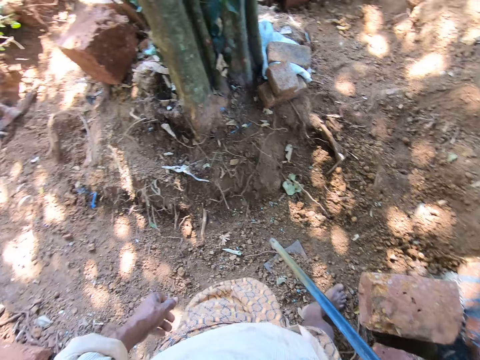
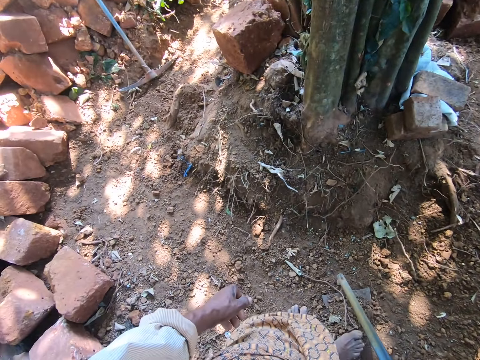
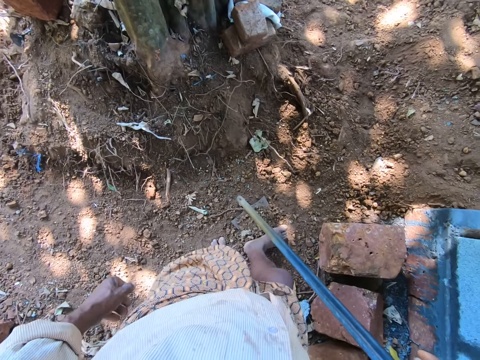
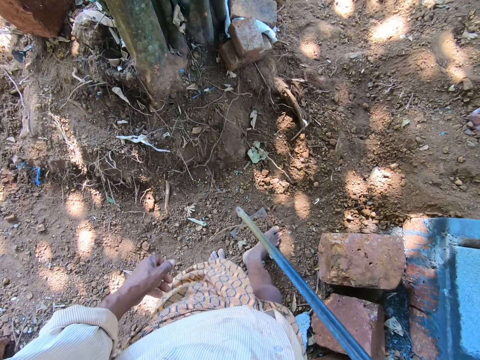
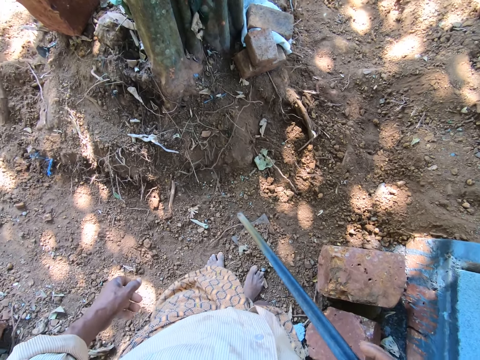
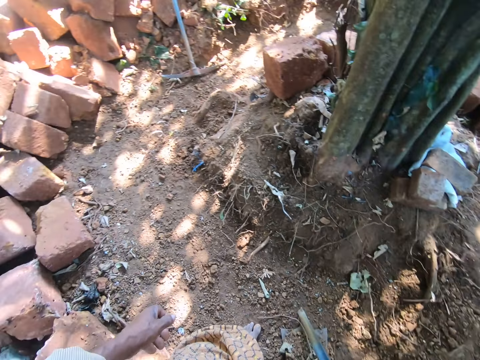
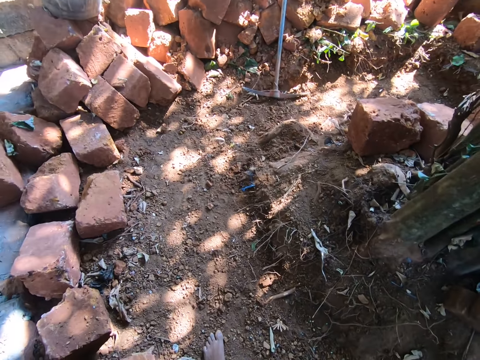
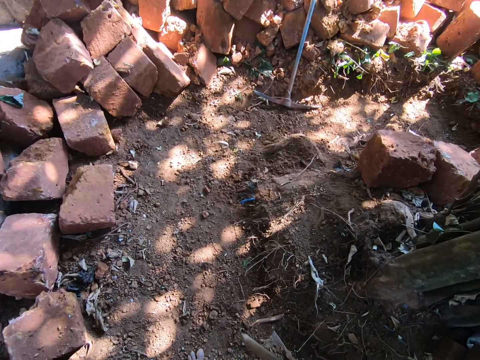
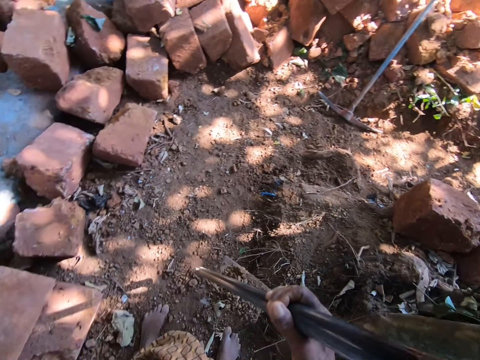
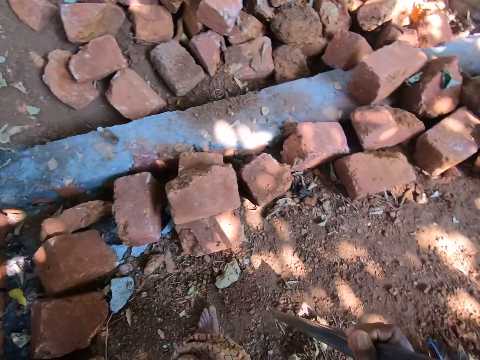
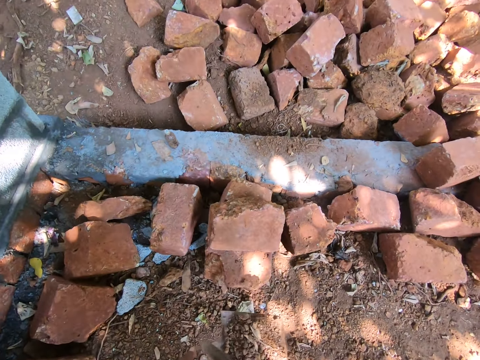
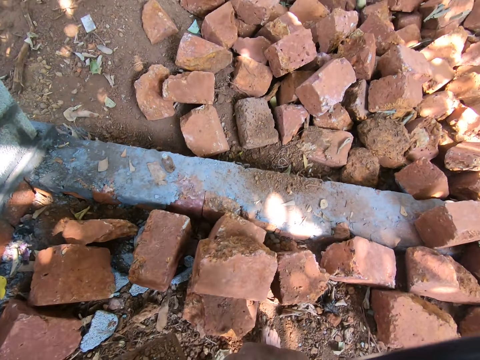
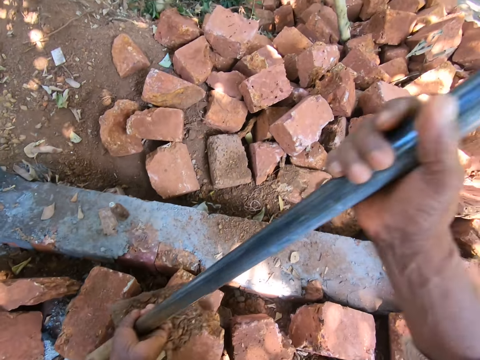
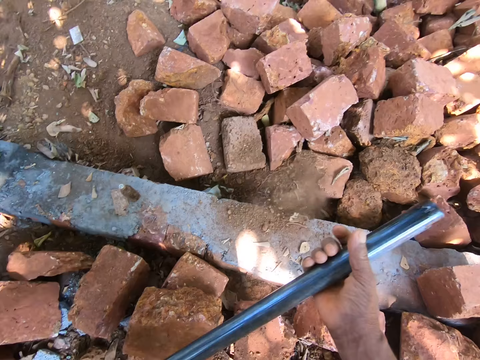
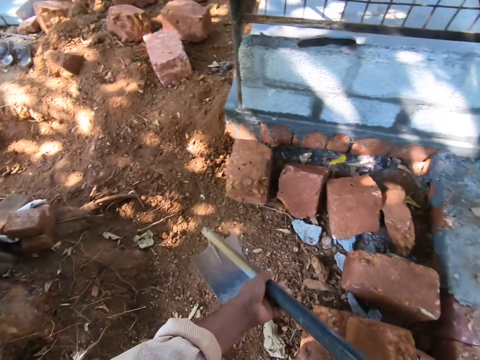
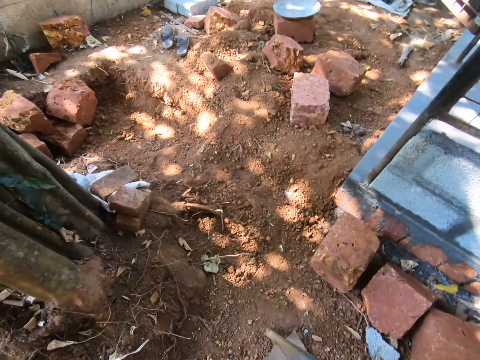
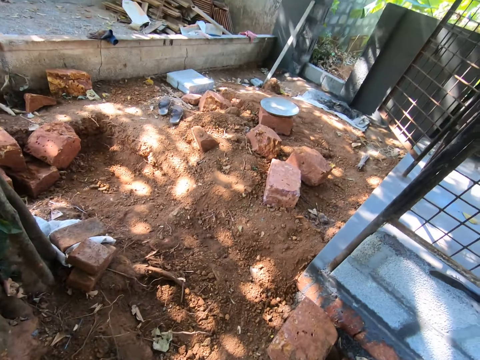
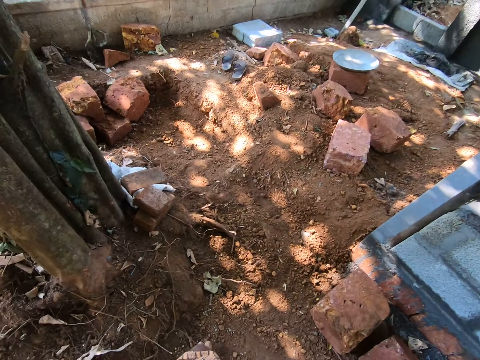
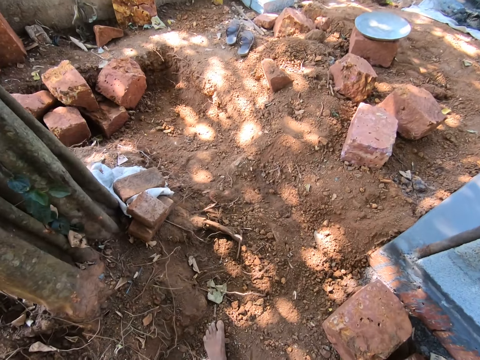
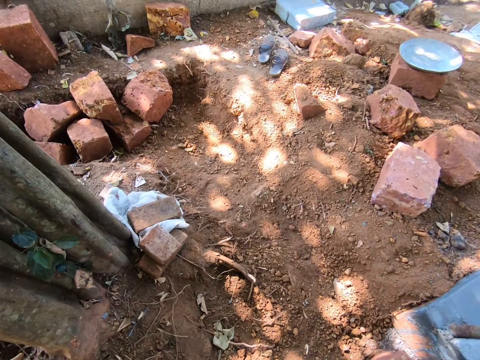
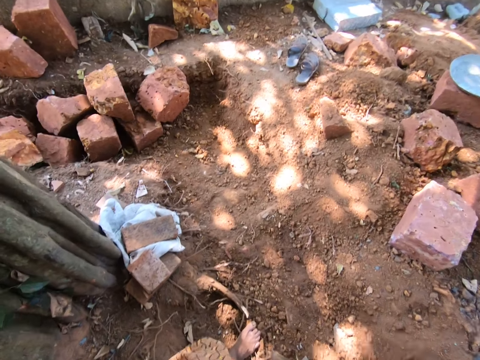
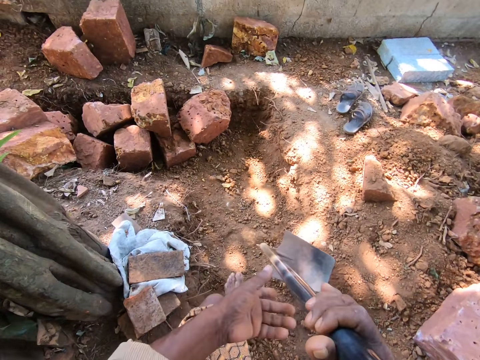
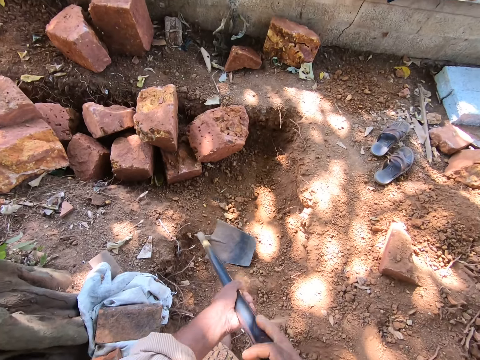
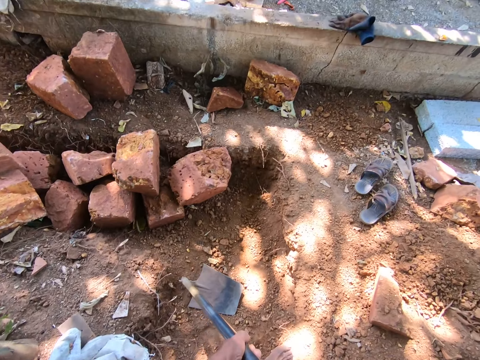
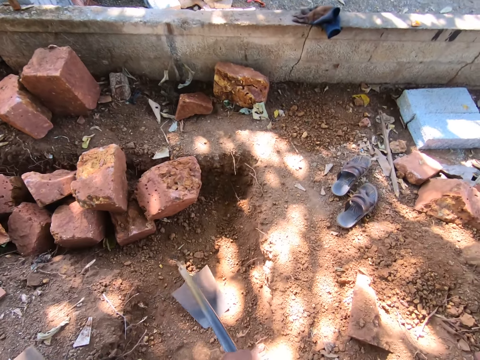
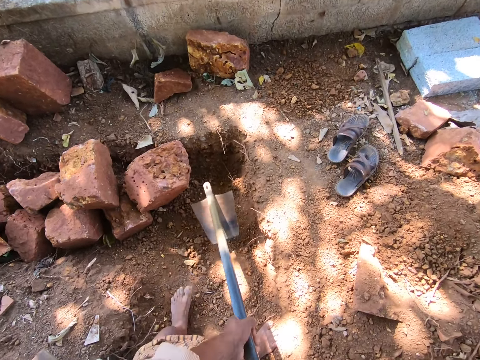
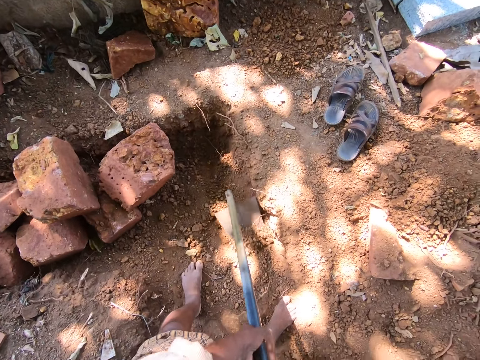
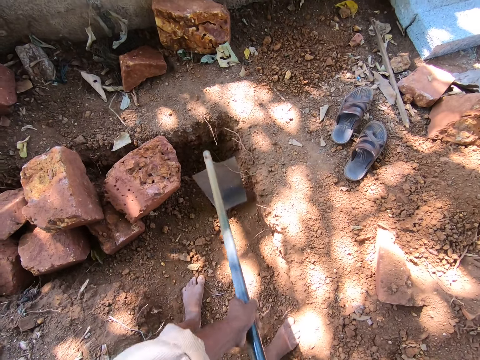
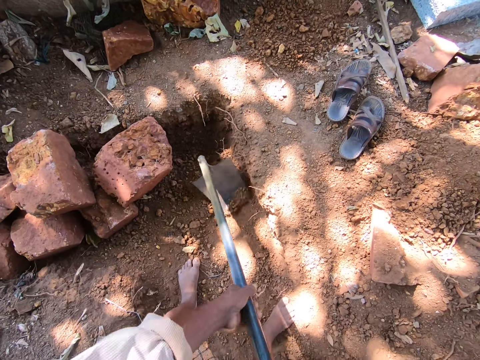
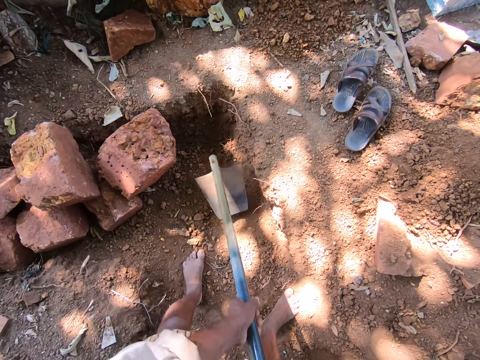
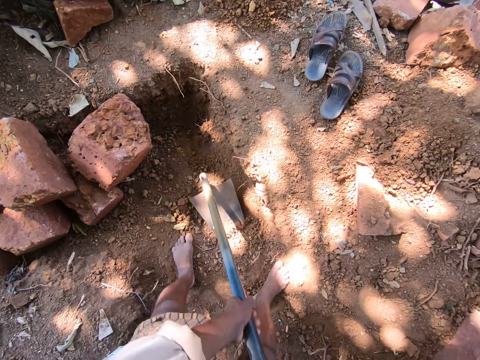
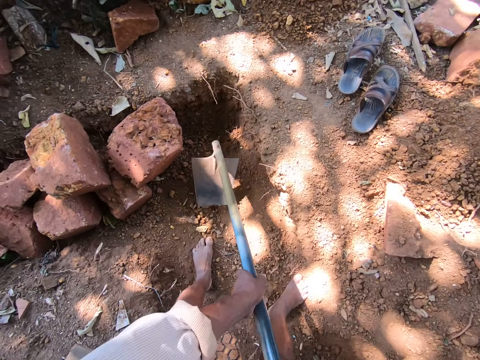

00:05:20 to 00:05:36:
The camera wearer looks around. They step on the soil with the right foot. They lift the hoe. They look ahead. They walk. They carry the hoe with the right hand. They pour the soil with the hoe. They hit the ground with the hoe. They look ahead. They walk ahead. They hold the hoe with both hands. They put the hoe down. They collect the sand. They scrape the ground with the hoe.

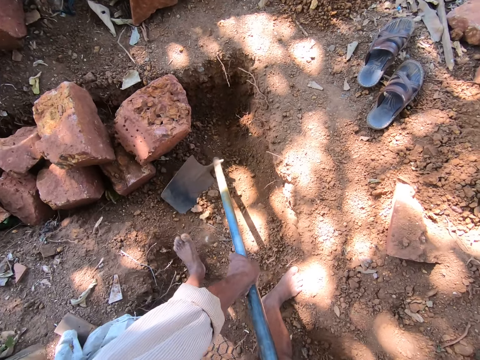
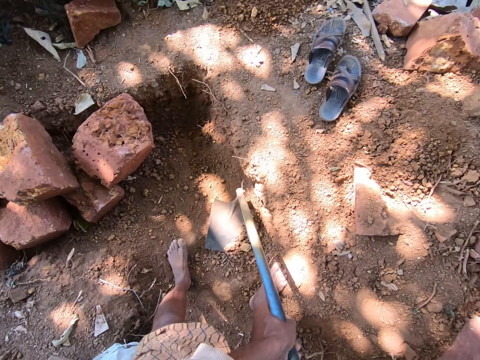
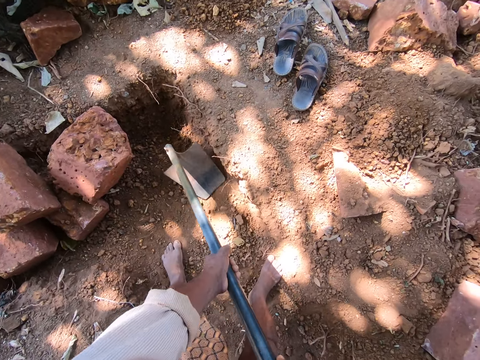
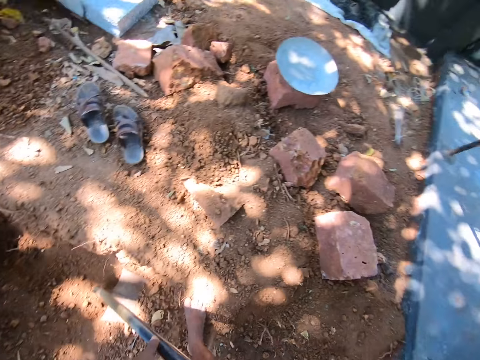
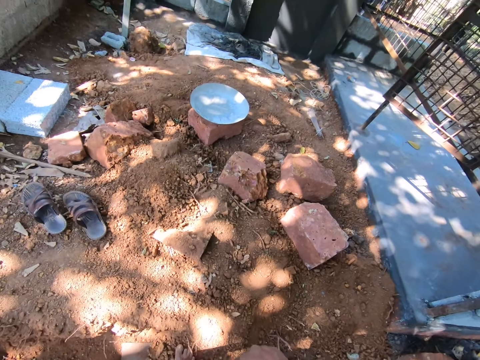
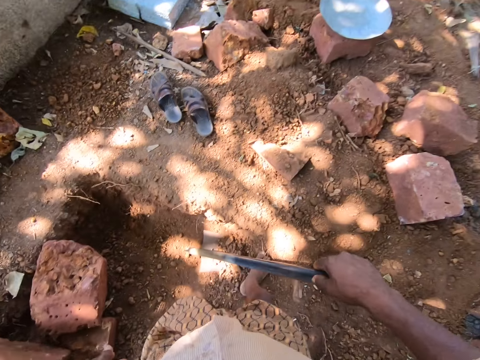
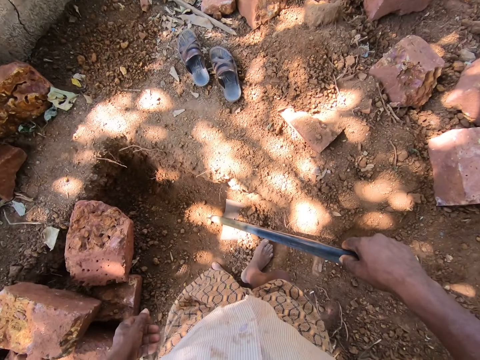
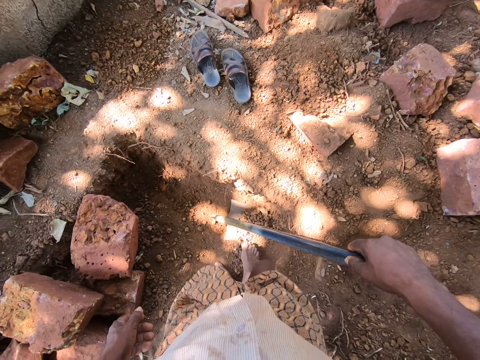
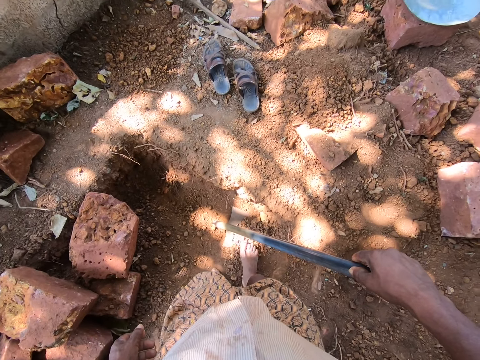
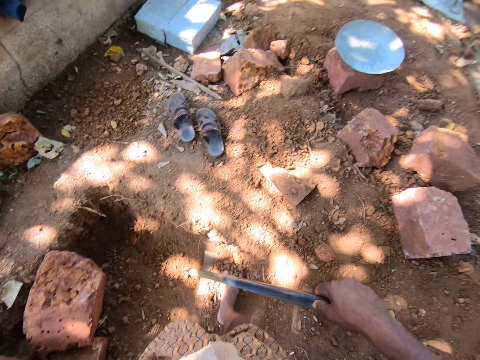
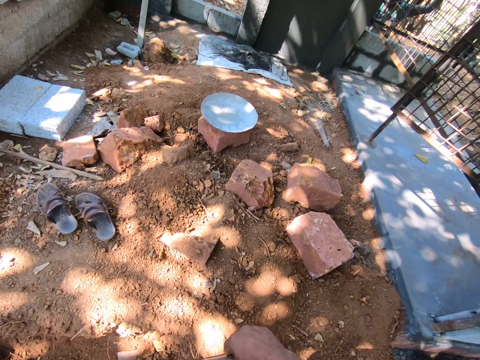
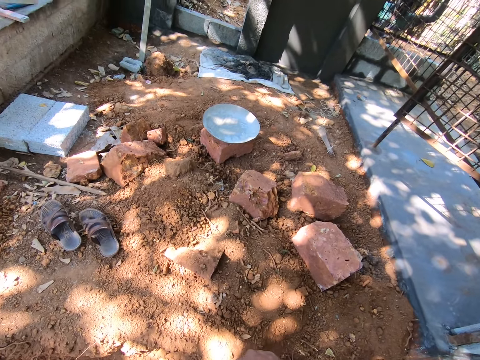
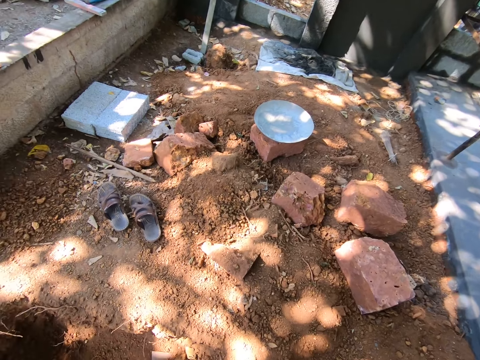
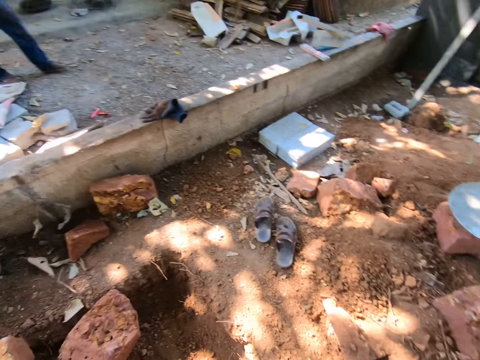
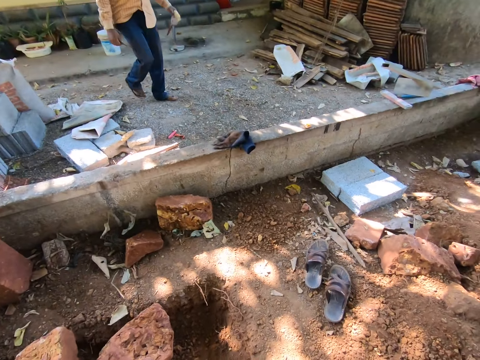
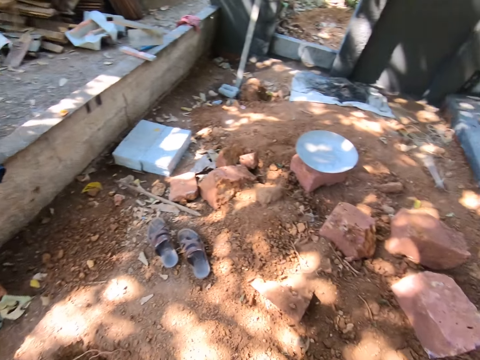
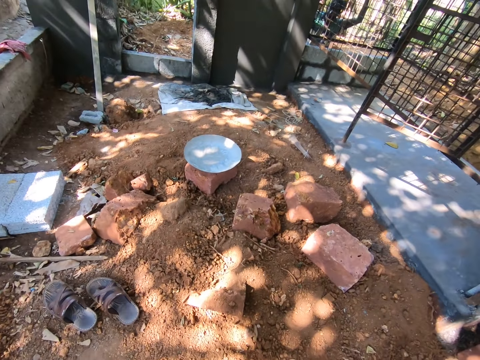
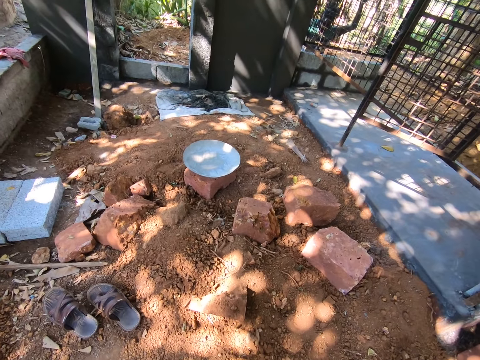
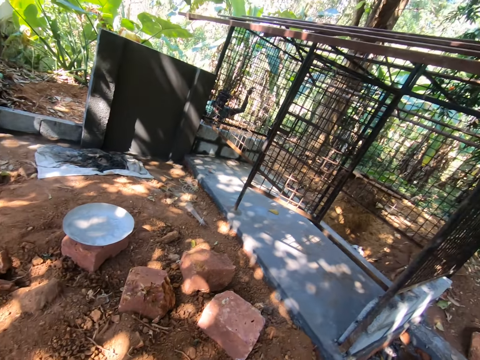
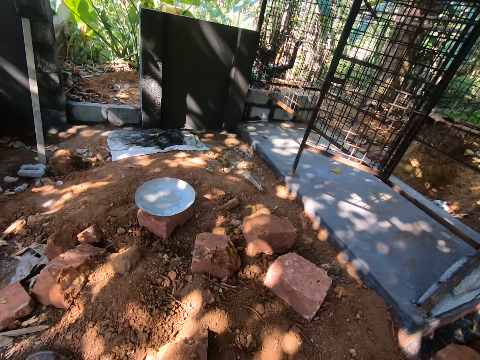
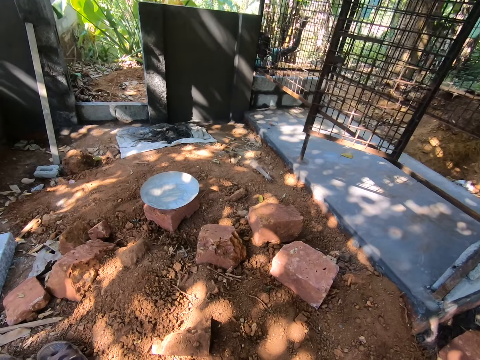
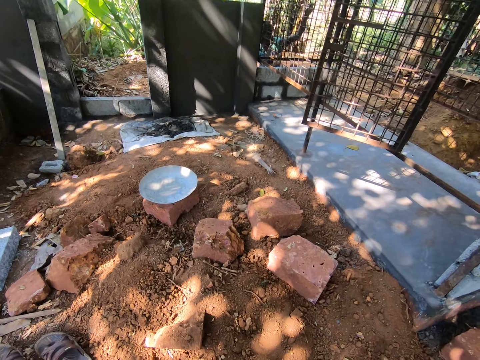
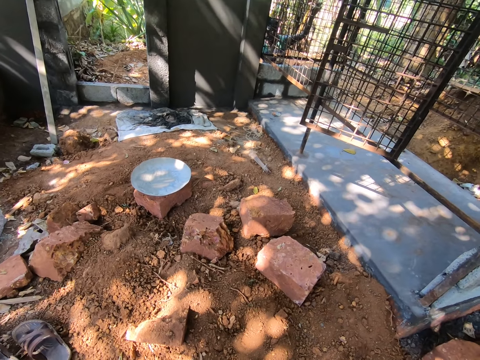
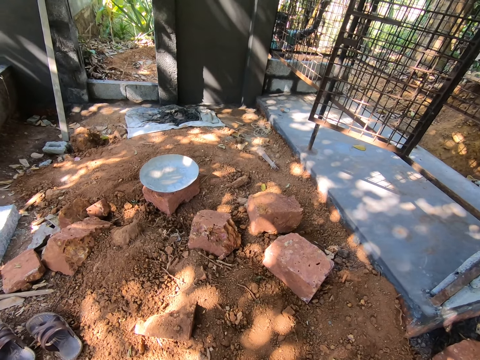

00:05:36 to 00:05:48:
The camera wearer moves the left foot. They scrape the ground with the hoe. They look ahead. They push the soil with both feet. They interact with a man. They look around.
